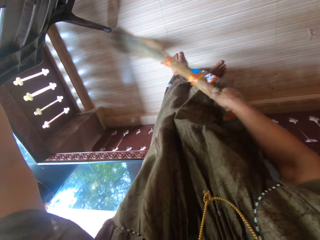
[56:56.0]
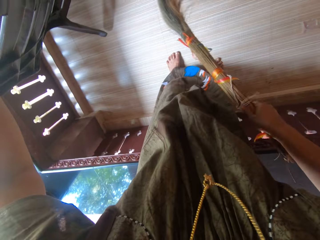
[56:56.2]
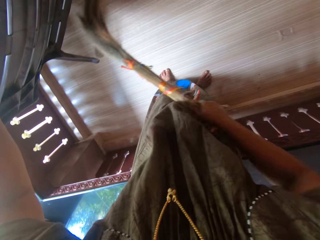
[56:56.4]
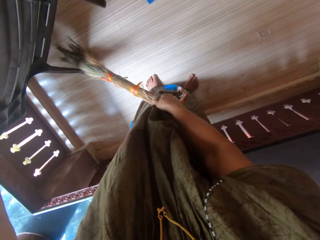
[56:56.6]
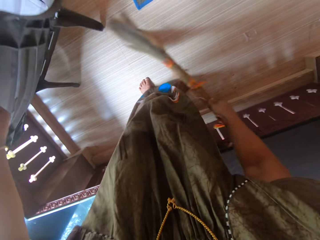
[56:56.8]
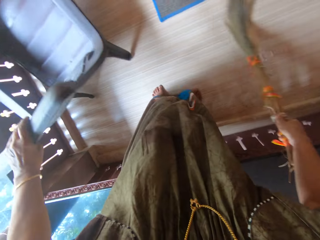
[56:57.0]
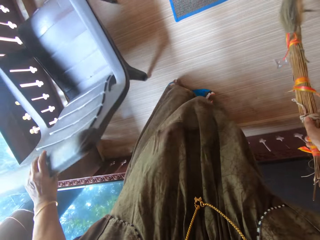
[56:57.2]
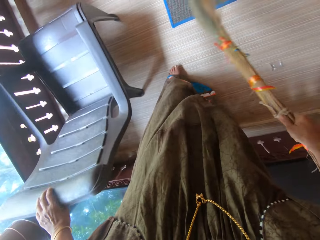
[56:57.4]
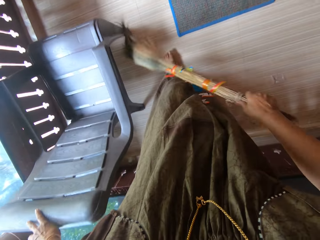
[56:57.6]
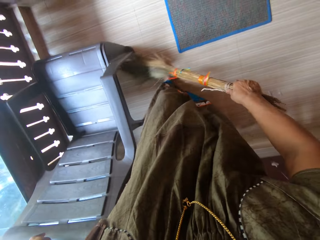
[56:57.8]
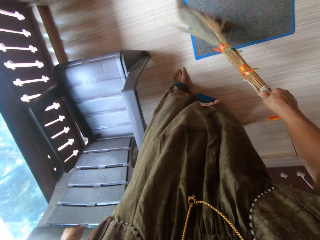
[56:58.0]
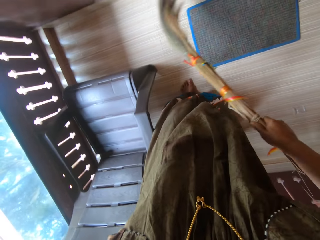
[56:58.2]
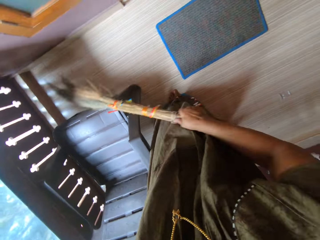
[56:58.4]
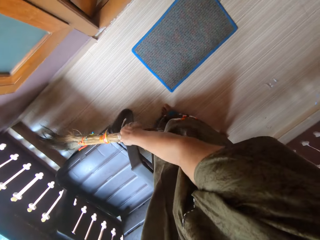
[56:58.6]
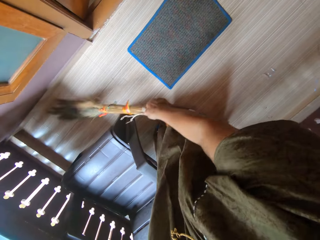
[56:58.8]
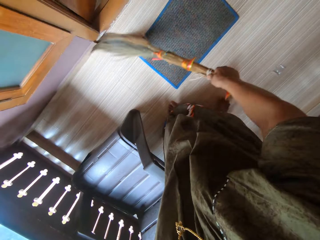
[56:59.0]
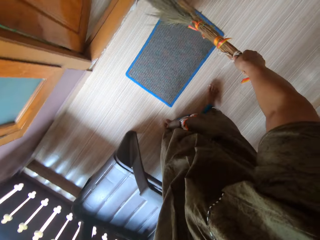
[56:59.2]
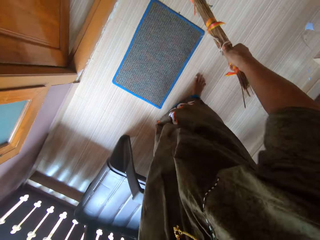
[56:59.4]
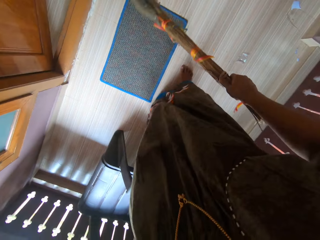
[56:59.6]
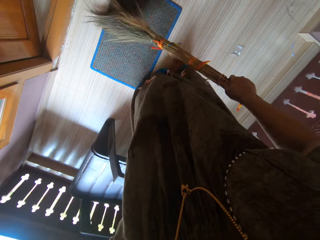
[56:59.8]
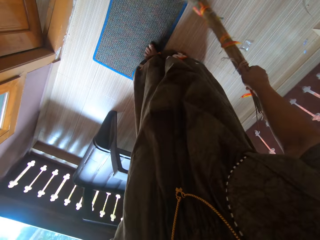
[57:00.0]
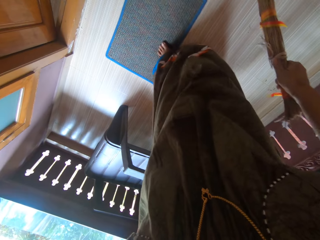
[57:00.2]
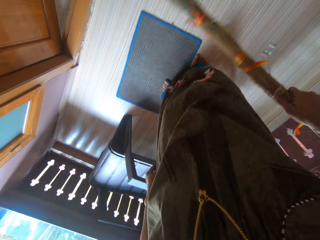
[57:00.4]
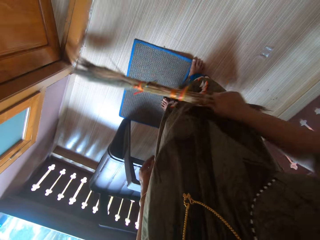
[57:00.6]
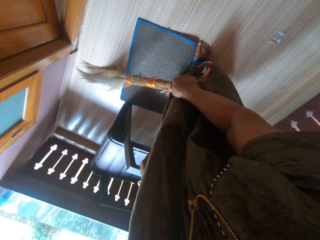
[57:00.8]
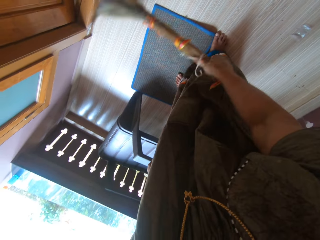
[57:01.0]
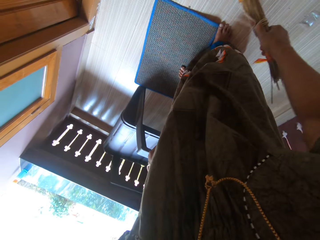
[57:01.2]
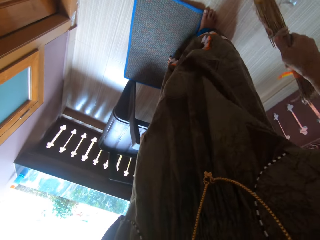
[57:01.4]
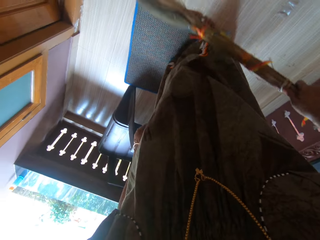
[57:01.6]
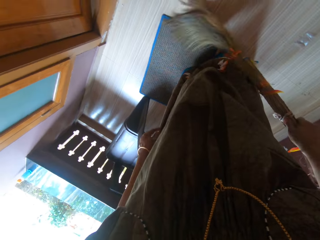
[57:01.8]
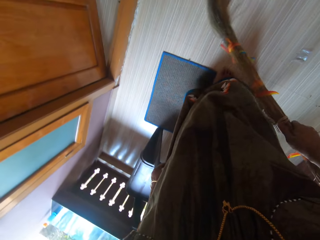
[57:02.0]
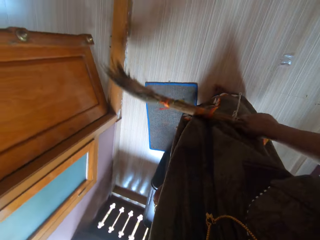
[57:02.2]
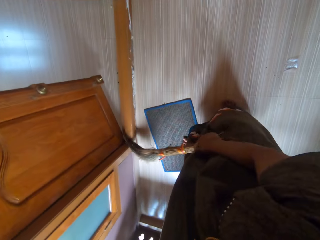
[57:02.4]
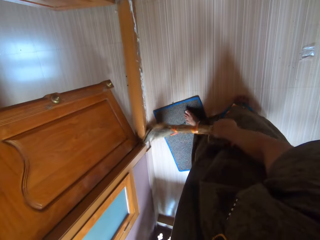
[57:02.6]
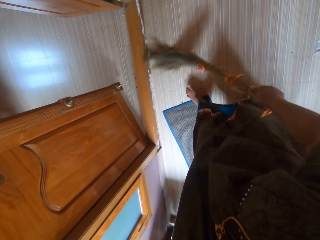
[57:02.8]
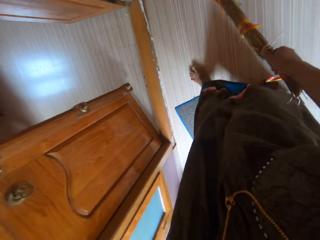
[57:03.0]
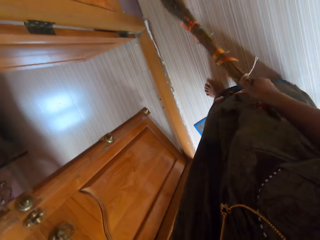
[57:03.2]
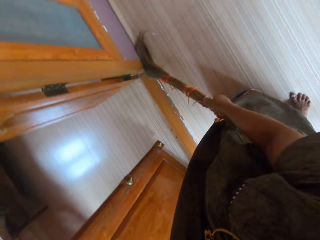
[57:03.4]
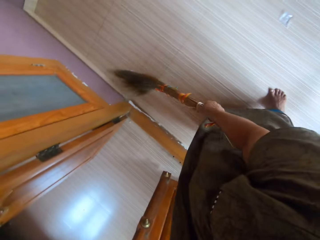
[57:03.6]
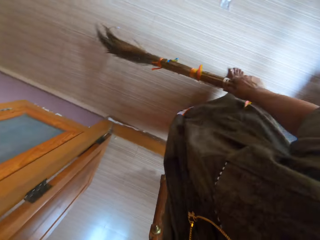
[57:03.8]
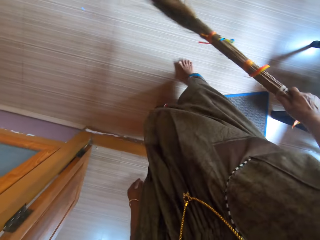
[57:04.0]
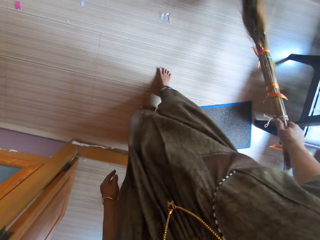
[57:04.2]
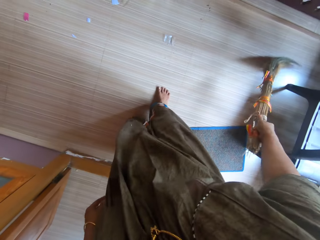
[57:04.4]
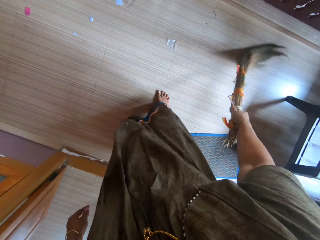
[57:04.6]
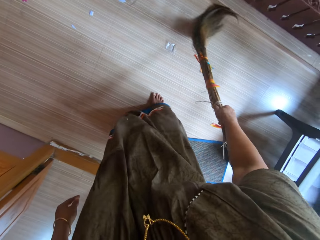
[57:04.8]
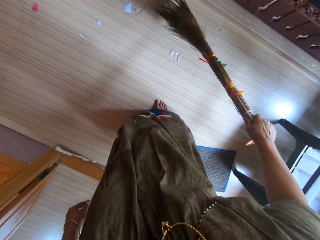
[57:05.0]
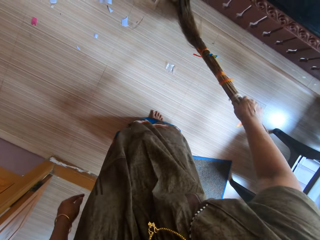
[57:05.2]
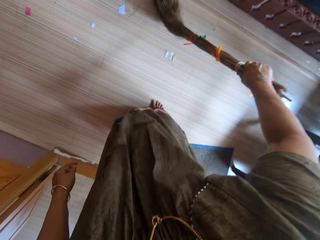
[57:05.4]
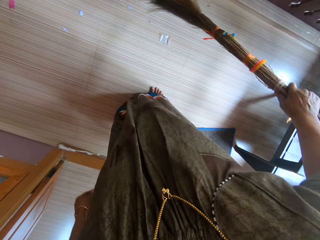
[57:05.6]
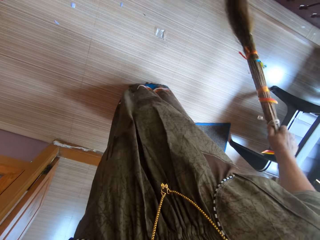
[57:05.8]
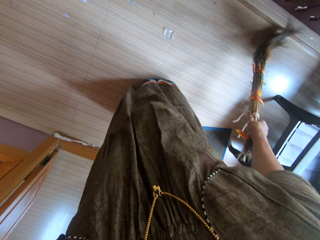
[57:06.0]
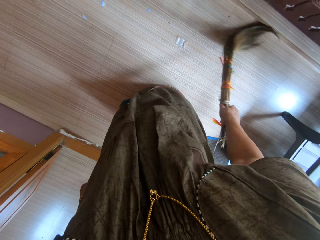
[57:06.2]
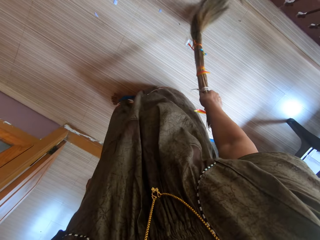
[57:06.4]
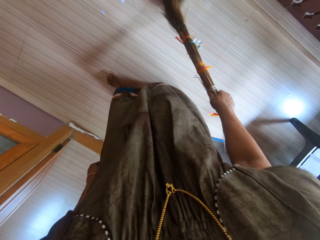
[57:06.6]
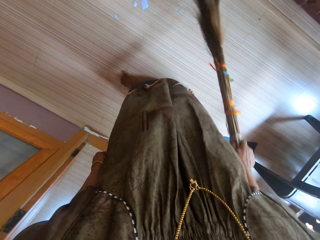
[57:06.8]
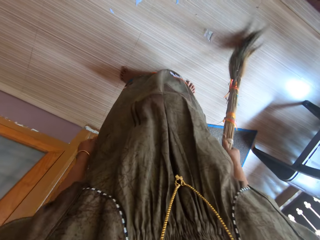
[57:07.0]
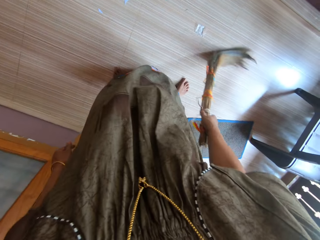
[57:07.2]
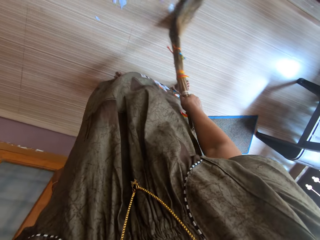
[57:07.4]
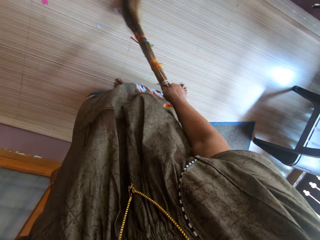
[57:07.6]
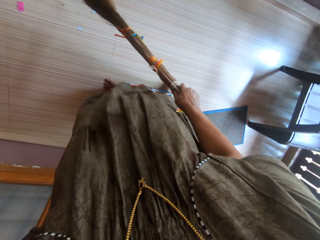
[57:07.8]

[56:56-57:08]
The camera wearer pulls aside a chair. She moves a foot mat with her left leg.

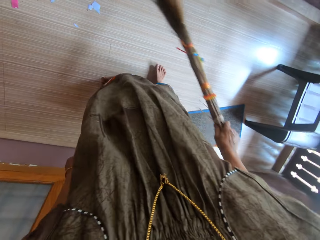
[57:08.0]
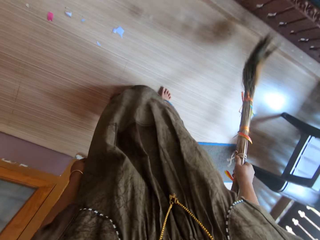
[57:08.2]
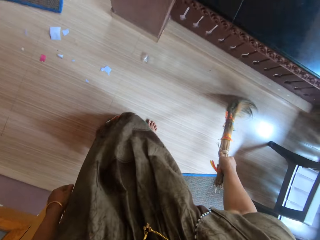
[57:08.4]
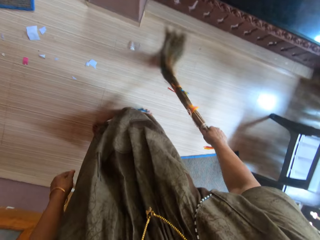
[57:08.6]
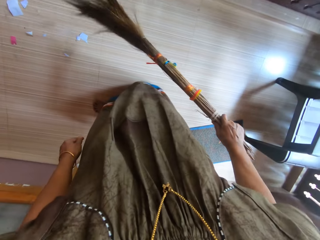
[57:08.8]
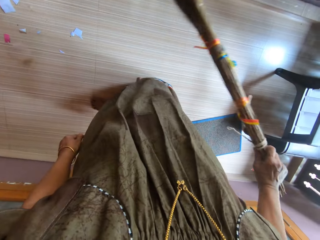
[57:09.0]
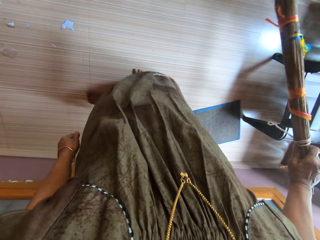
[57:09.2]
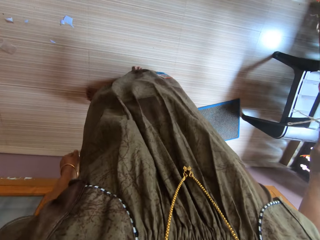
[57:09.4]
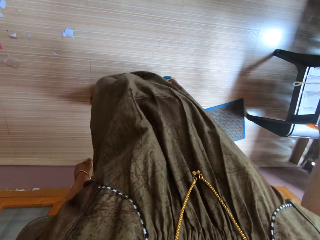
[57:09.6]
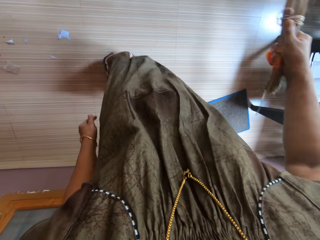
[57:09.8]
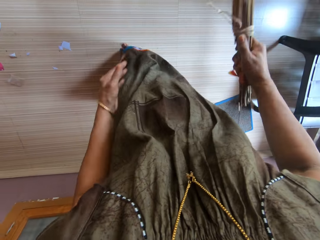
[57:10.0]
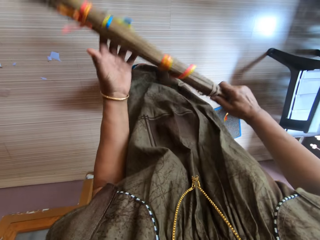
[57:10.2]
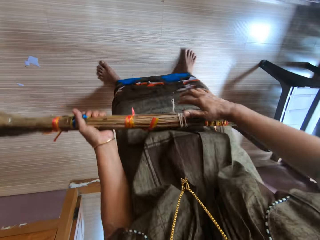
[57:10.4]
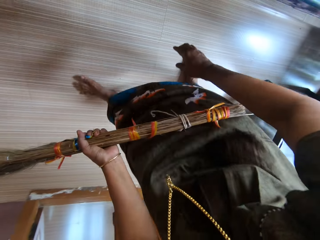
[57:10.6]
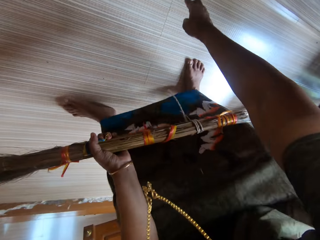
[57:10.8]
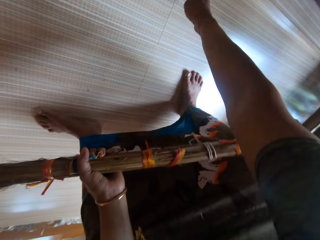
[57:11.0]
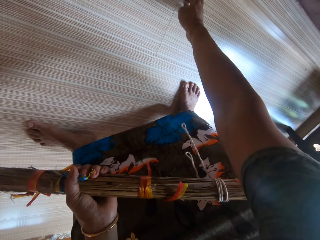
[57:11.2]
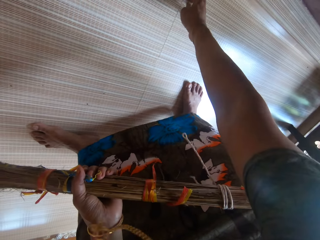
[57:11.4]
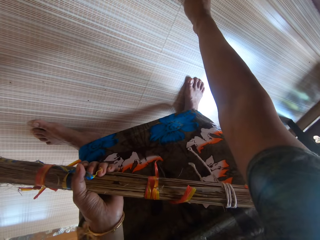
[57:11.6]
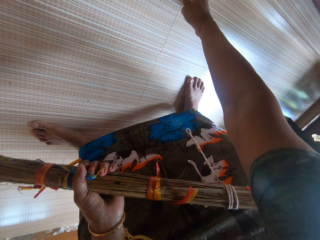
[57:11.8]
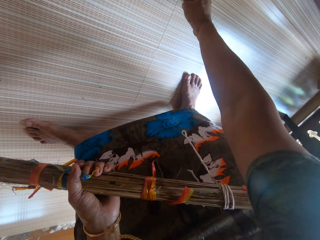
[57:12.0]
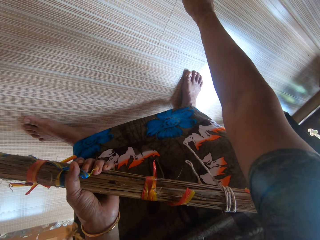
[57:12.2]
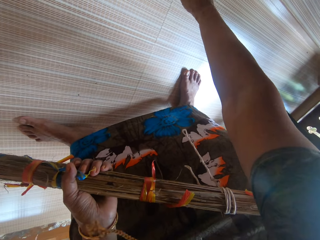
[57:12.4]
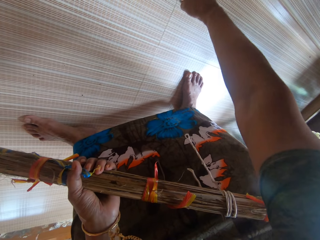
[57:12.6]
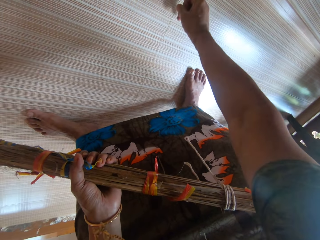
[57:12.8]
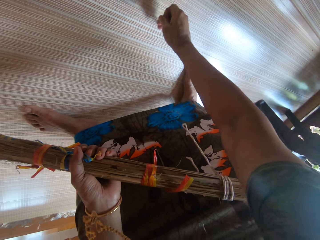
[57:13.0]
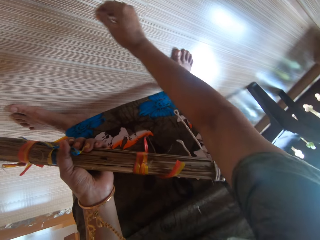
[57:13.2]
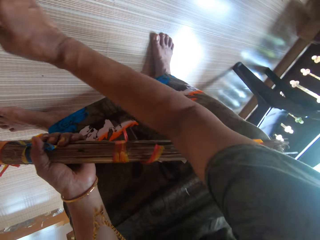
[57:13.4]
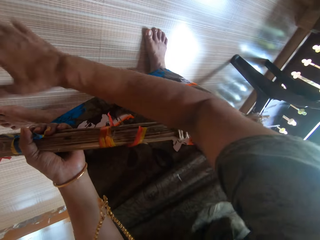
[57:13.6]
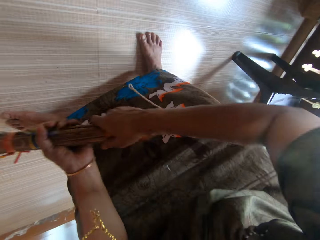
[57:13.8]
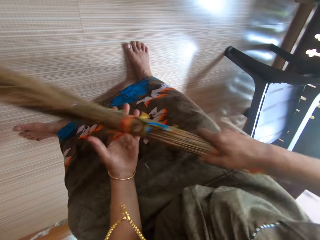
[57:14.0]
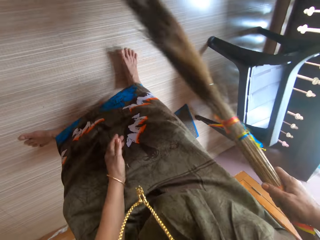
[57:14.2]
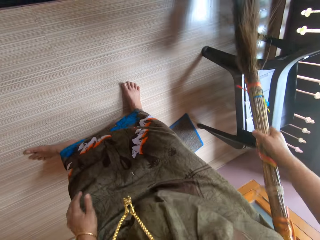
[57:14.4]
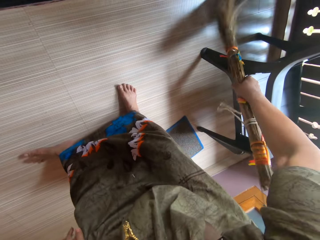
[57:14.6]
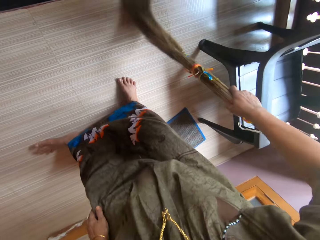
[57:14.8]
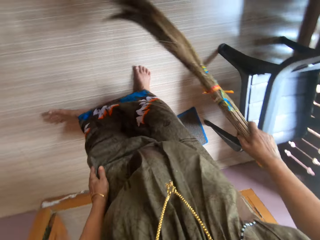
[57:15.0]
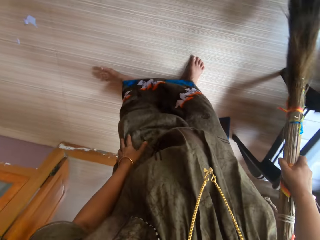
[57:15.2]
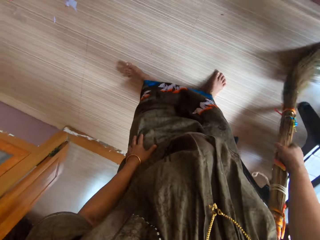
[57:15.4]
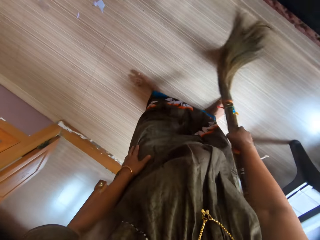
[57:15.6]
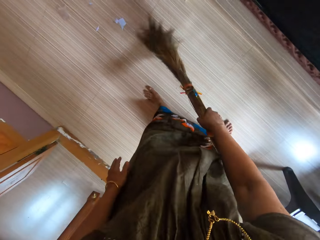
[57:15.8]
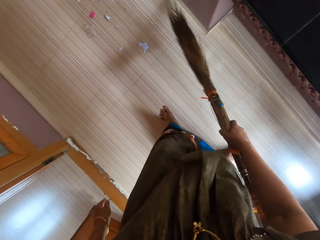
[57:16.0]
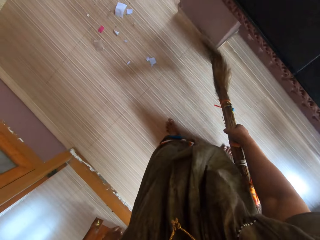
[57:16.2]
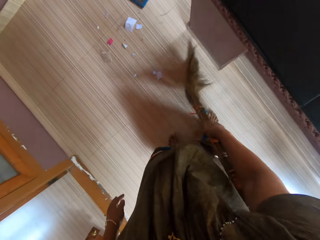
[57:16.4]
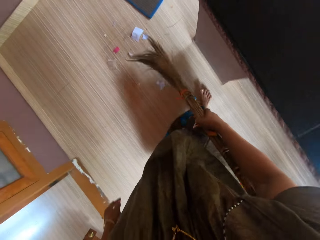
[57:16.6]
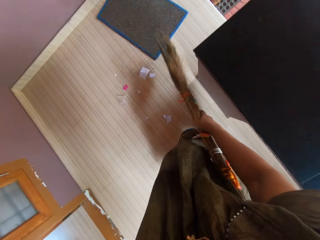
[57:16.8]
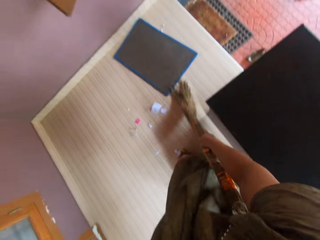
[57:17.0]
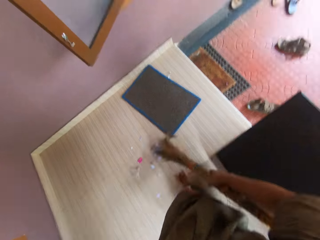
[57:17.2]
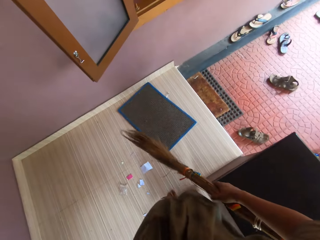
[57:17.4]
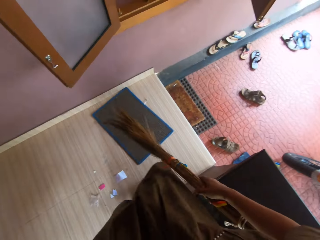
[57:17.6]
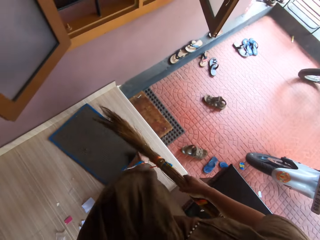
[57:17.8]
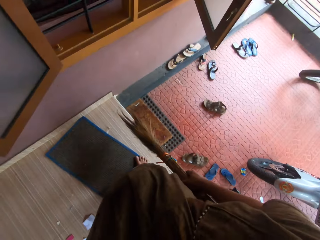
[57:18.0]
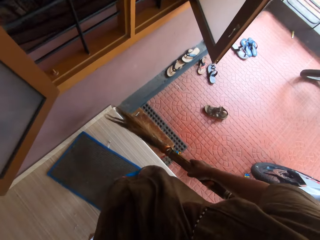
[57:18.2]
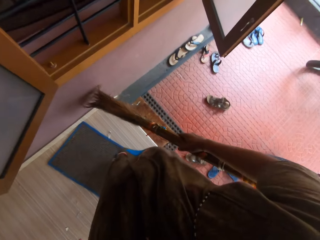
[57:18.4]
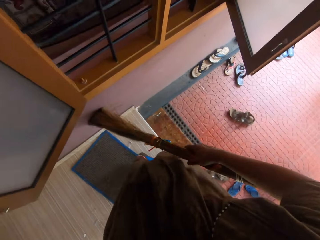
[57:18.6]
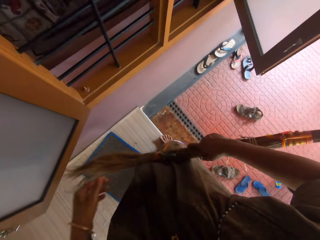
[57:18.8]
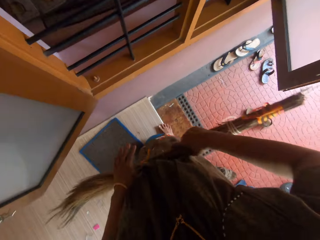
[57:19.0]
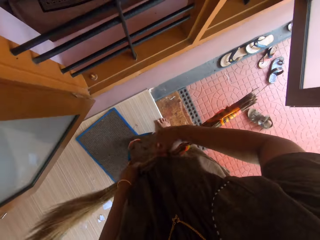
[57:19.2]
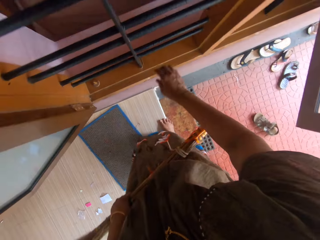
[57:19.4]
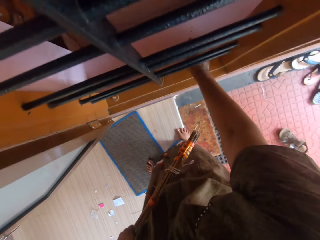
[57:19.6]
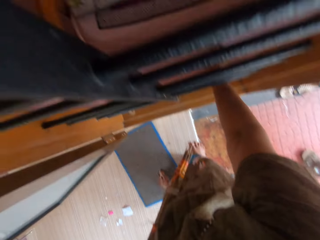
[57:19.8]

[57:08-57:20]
The camera wearer picks up some dirt from the floor. She transfers the broom from her right hand to her left hand. She scratches off dirt on the floor with her right hand. She throws the dirt on the floor. She transfers the broom to her right hand. She sweeps the floor with the broom. She sweeps the room with the broom. She transfers the broom to her left hand.
